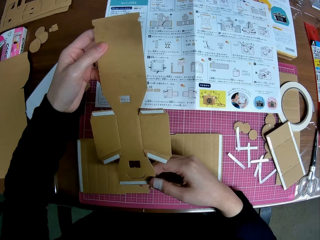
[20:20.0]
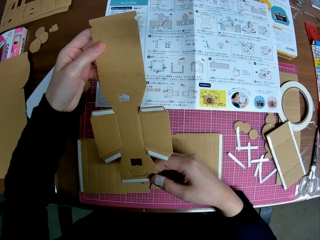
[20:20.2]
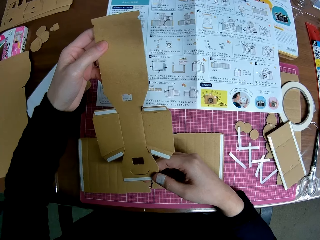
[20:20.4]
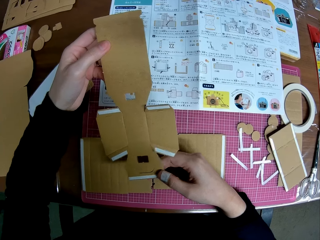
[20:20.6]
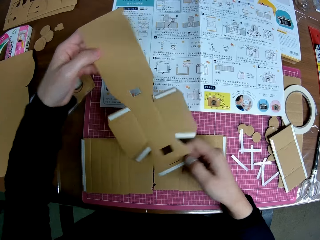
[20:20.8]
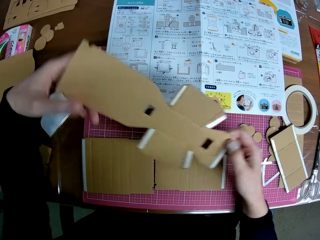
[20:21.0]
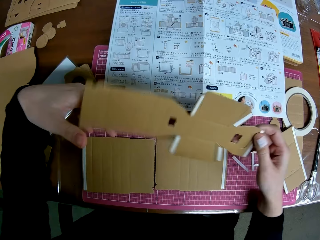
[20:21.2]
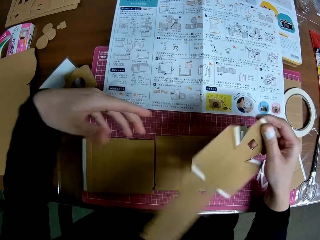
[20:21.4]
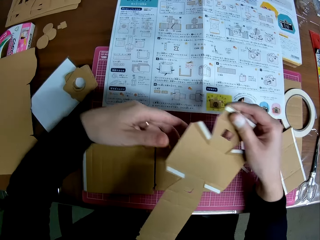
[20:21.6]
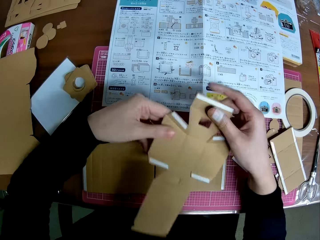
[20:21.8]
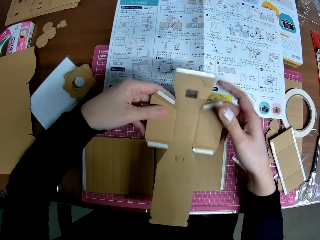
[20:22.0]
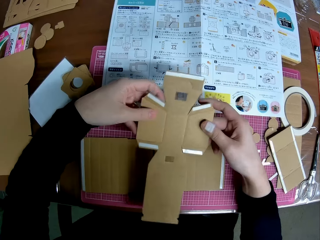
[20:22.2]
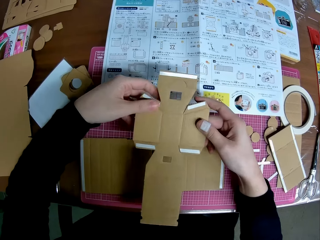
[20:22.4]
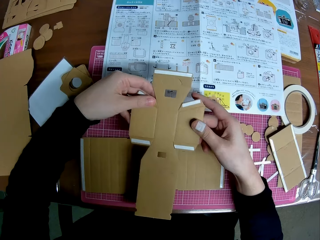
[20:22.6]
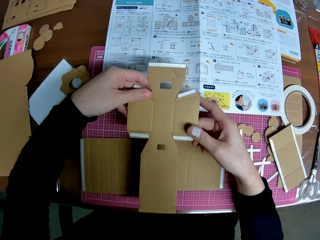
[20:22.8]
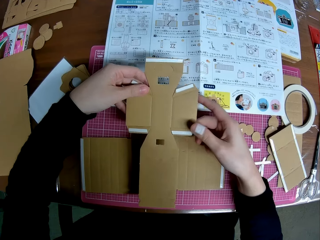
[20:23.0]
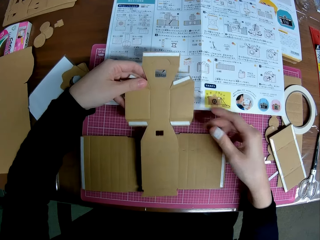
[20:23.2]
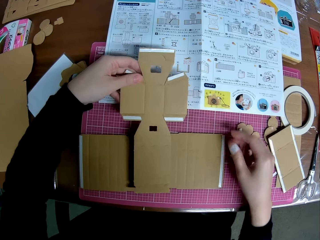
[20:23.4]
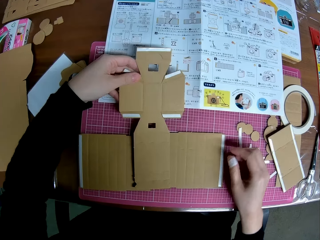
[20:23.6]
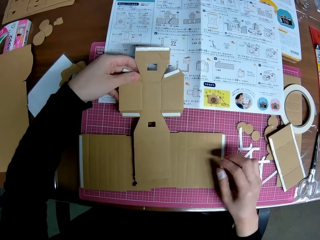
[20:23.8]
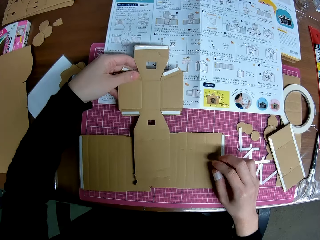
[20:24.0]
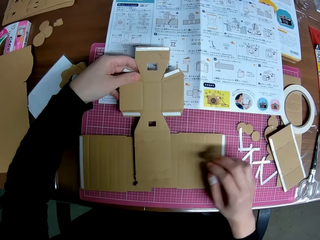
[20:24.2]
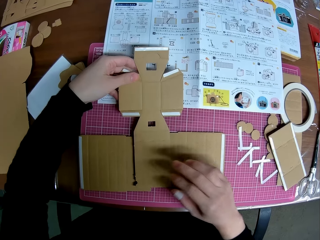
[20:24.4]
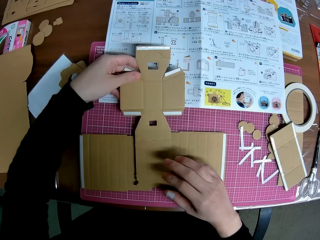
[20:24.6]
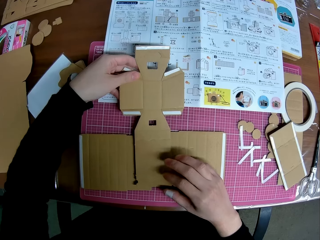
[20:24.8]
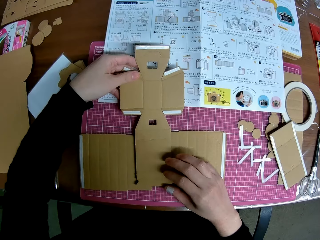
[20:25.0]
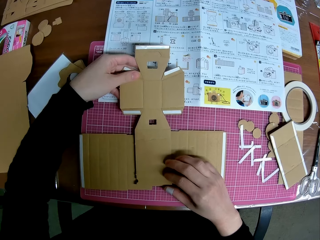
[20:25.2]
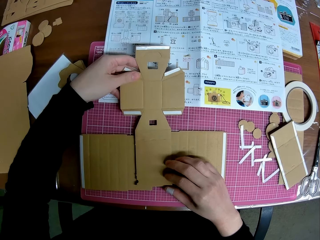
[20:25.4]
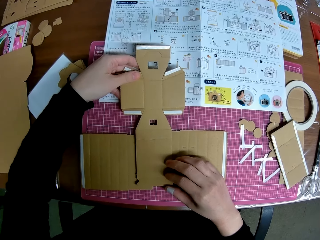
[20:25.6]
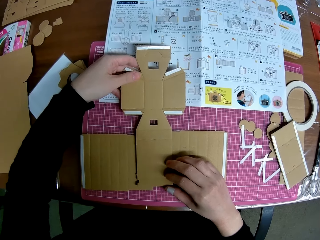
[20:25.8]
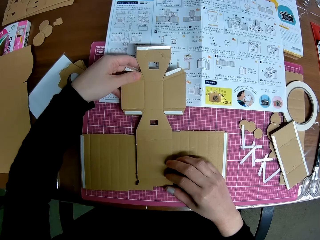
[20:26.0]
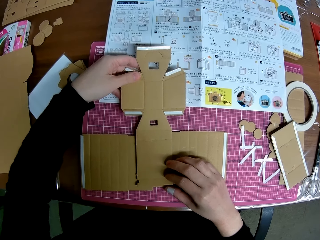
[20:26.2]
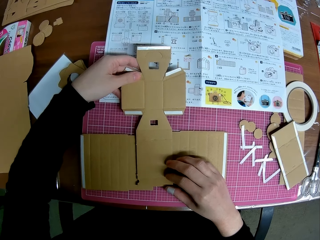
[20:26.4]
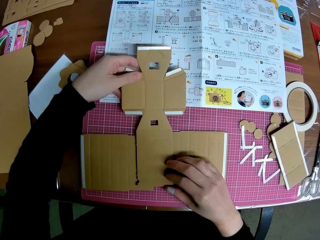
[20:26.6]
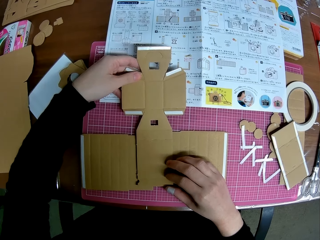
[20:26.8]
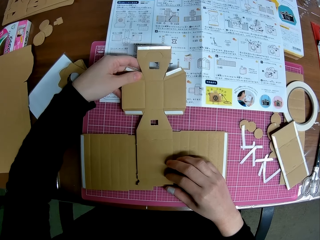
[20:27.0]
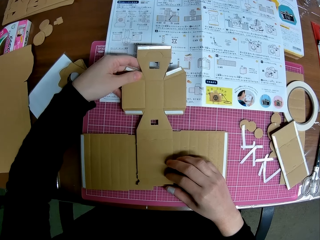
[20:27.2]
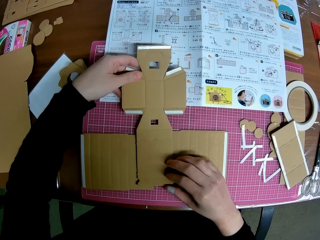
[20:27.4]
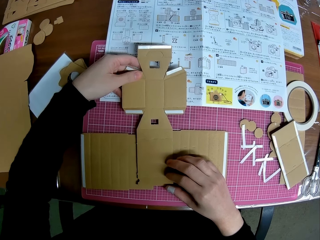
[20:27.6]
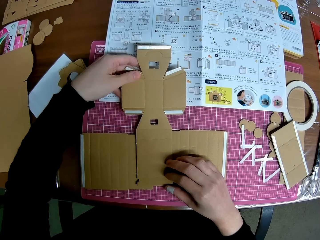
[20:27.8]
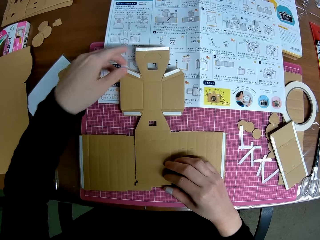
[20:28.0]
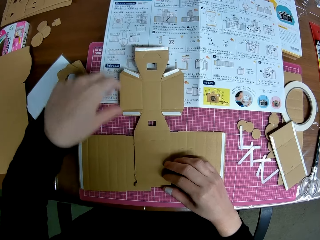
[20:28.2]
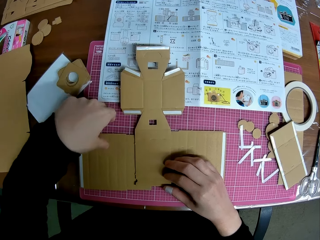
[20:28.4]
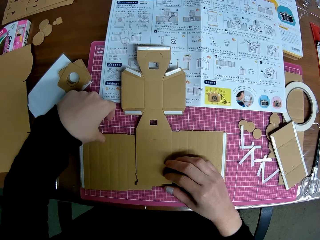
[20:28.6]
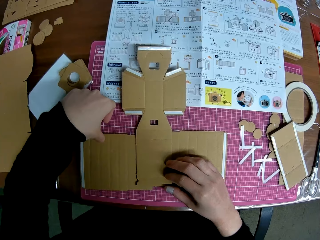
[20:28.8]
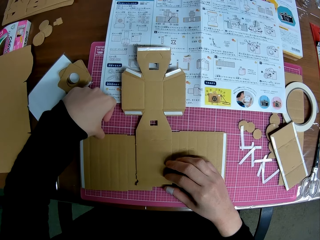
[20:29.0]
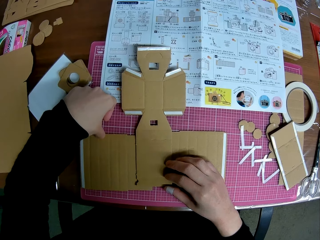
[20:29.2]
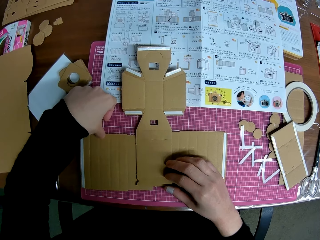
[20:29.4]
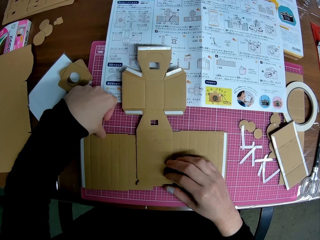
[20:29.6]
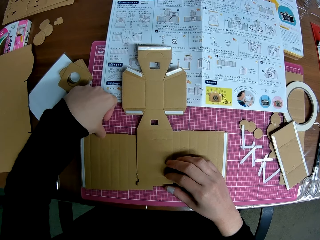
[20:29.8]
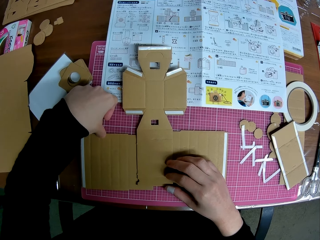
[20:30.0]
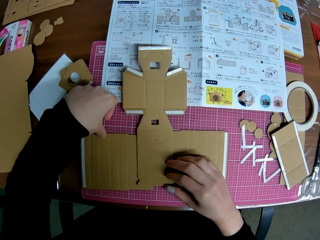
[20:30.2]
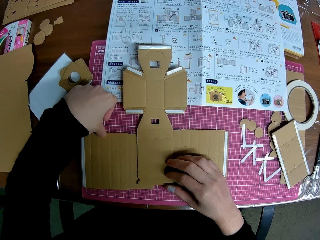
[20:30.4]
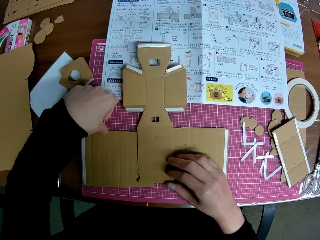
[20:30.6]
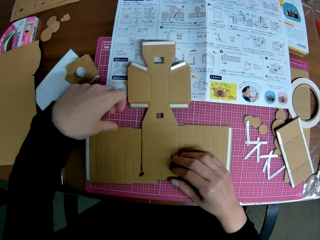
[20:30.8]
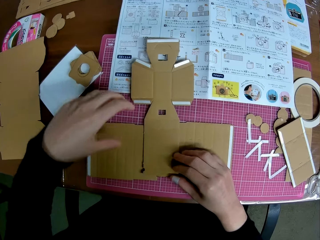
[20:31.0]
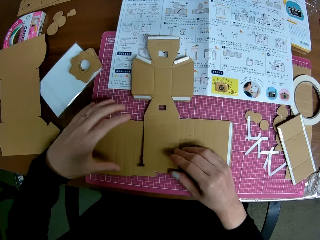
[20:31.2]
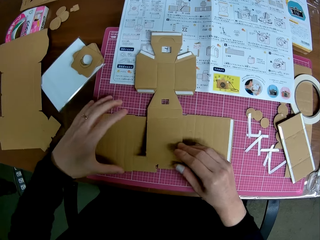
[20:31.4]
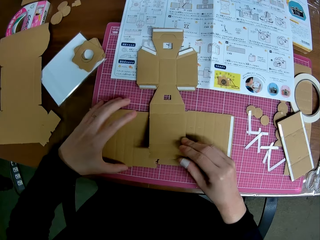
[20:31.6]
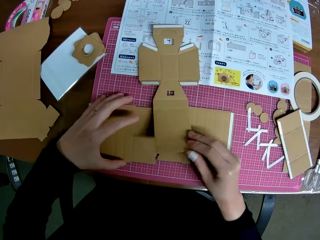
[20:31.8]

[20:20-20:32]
The camera wearer turns the taped carved shape again with both hands. They touch the carton.

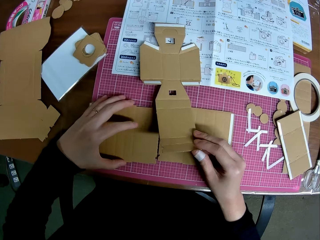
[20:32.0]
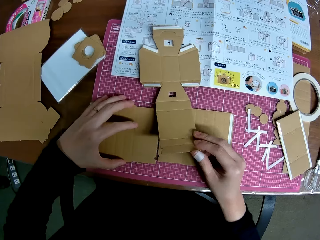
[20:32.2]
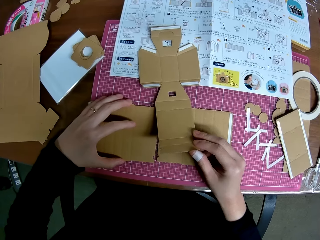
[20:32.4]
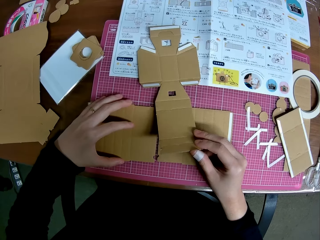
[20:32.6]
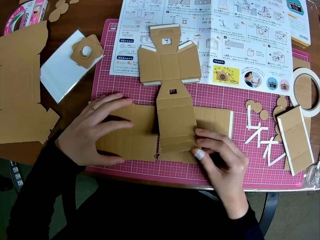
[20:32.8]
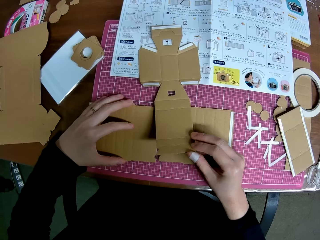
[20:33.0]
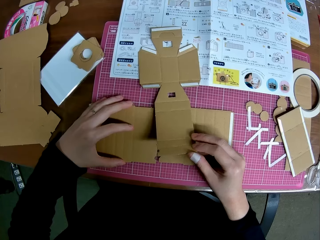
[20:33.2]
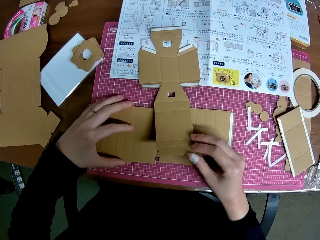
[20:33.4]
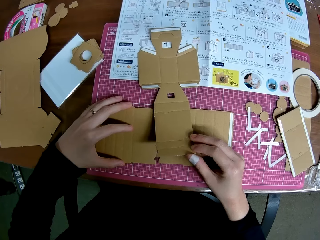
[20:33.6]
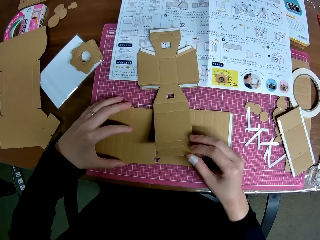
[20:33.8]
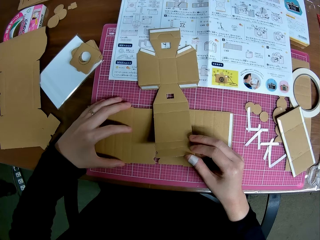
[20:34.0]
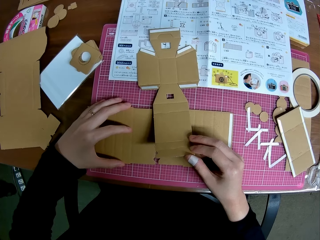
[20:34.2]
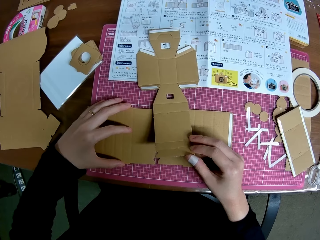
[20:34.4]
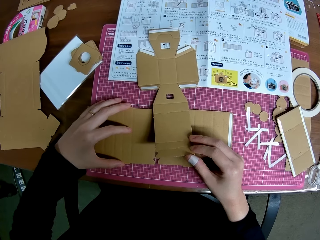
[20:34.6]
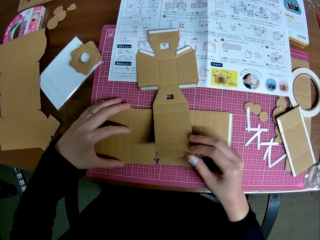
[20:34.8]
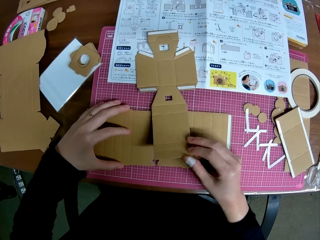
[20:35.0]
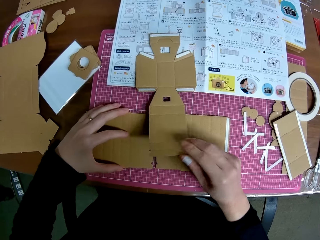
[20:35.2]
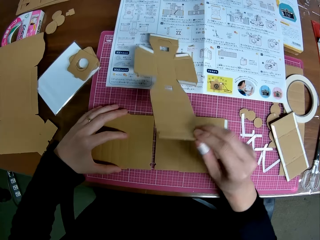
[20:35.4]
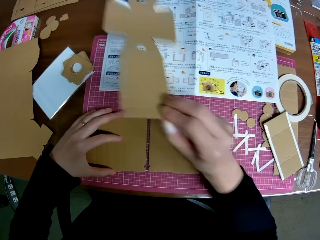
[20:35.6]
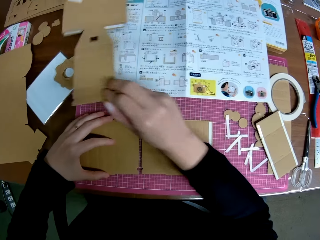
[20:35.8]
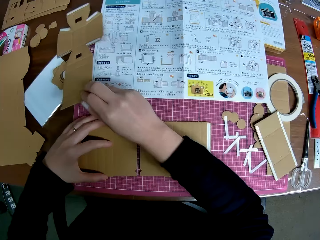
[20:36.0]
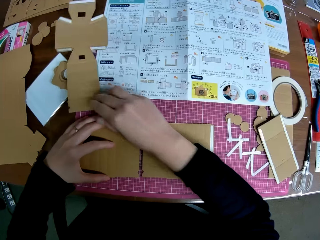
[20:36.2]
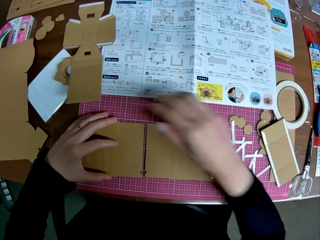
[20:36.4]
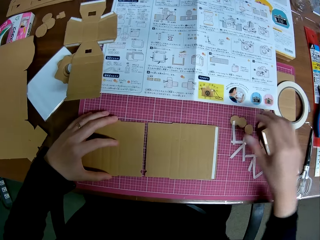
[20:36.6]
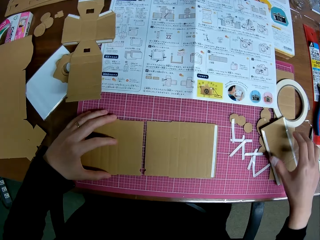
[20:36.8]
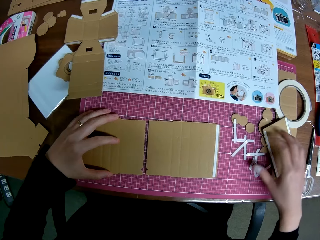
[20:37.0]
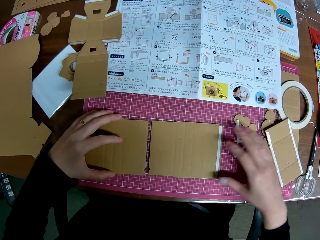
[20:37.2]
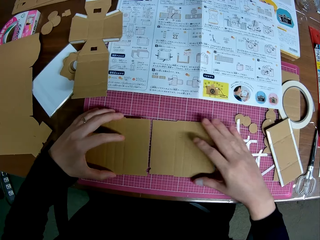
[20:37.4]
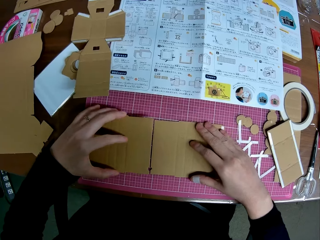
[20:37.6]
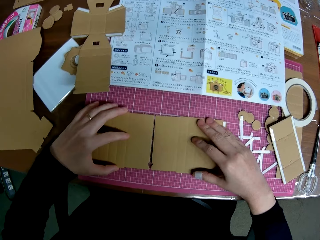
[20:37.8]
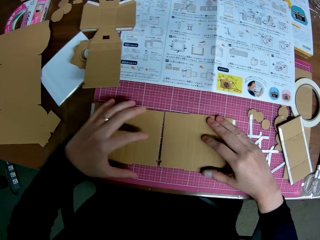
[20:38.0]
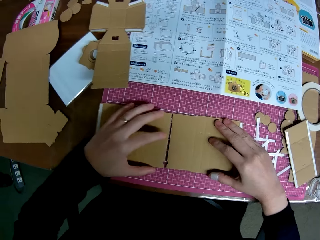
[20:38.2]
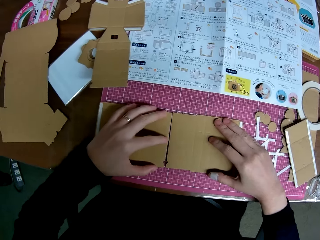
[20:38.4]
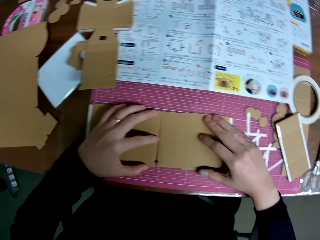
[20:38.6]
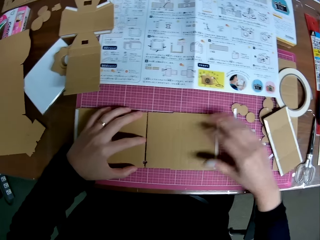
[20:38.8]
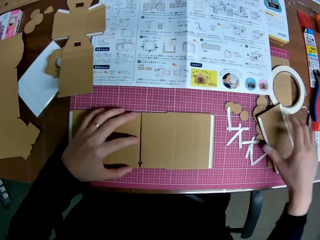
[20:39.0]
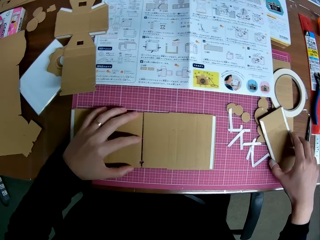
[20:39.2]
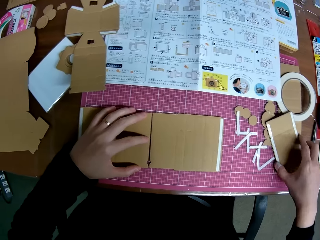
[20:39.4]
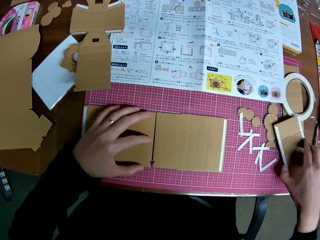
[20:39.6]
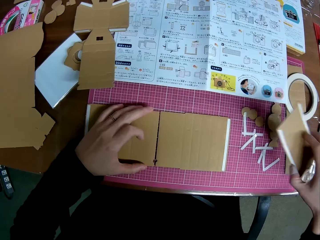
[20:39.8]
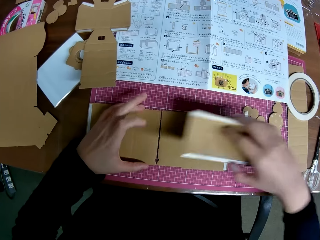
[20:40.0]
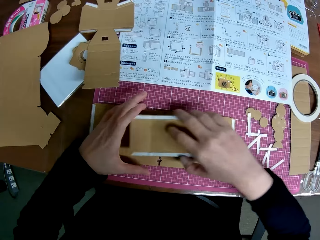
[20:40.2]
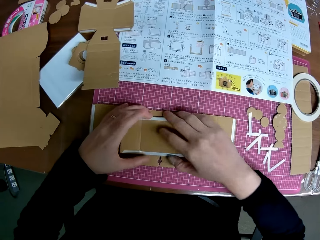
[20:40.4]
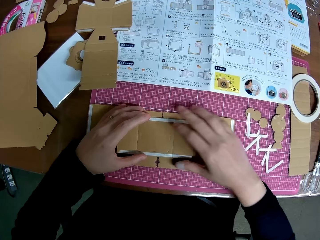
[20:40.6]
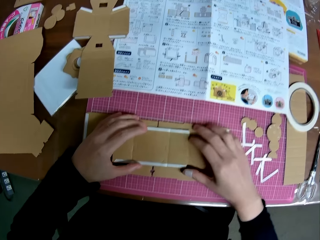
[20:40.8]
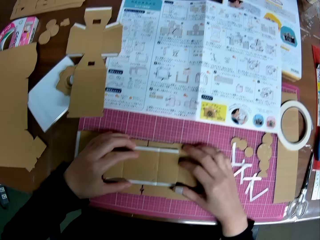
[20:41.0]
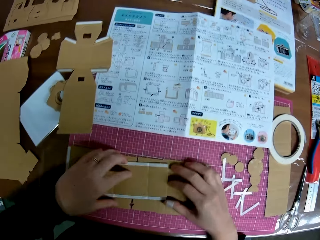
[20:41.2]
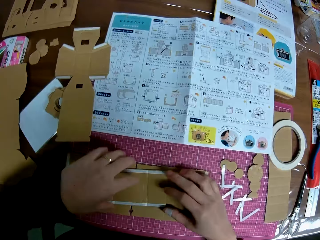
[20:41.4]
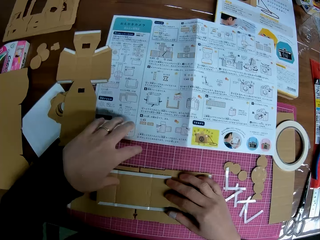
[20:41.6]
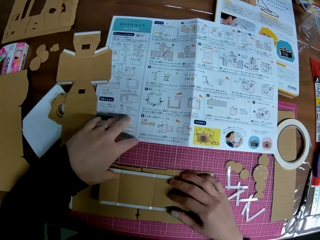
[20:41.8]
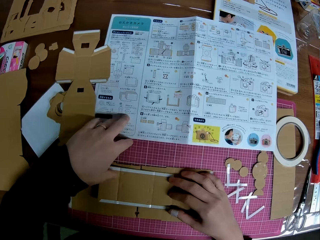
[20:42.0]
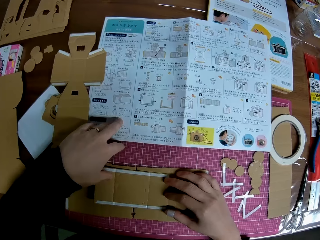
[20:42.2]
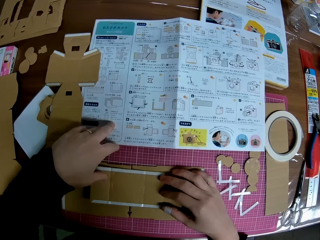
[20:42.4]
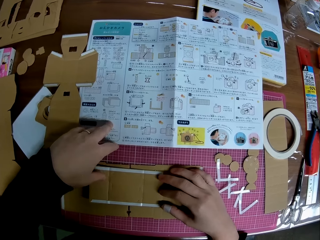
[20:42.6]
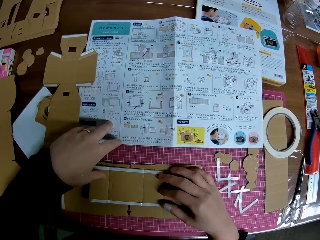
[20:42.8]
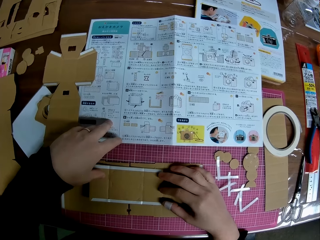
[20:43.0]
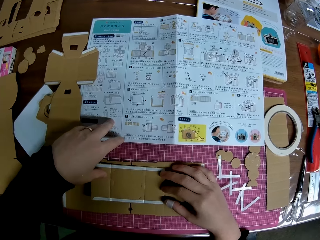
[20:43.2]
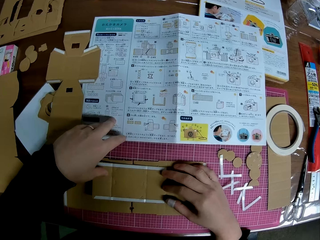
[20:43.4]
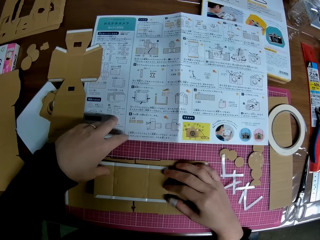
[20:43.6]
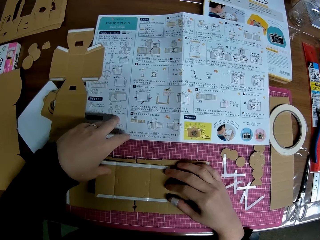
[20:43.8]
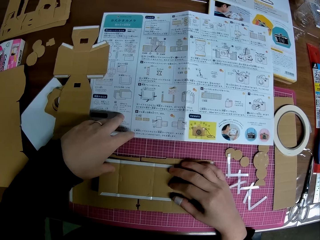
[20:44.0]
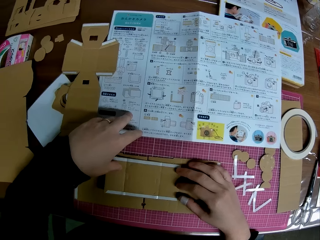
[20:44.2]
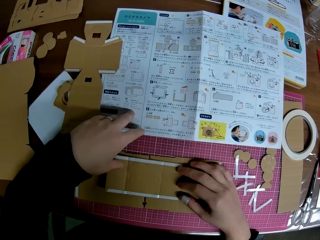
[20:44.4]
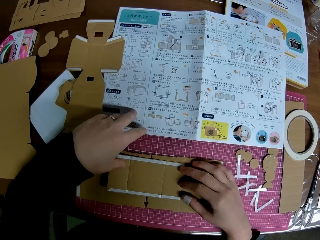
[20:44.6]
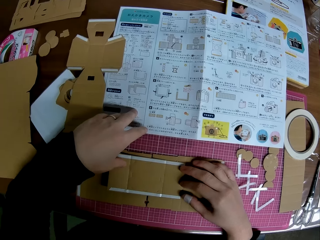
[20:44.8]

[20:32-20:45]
The camera wearer moves the taped carved shape to another side on the table with his right hand. He arranges the taped carved shapes on the table with both hands. He moves the other taped carved shape on the table closer with his right hand. He takes the carton. He touches the paper.
